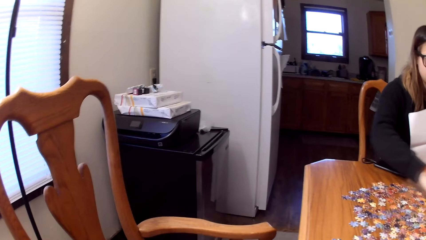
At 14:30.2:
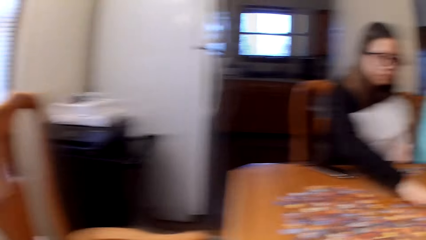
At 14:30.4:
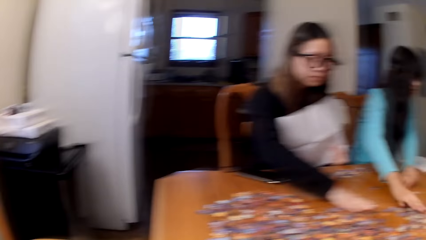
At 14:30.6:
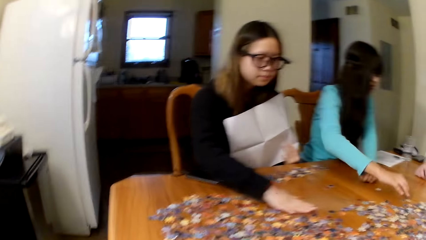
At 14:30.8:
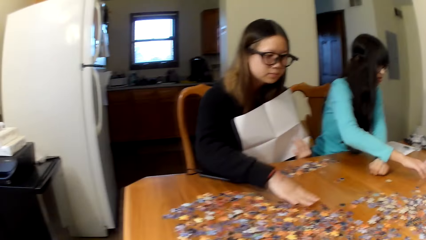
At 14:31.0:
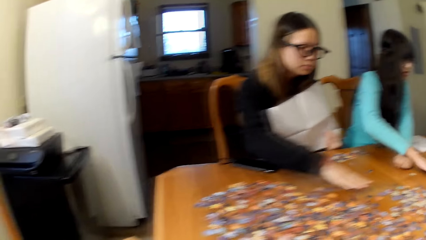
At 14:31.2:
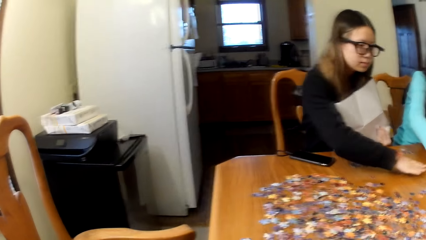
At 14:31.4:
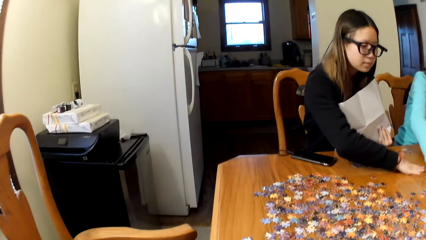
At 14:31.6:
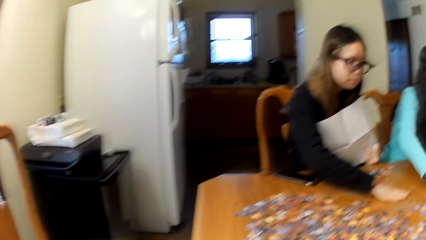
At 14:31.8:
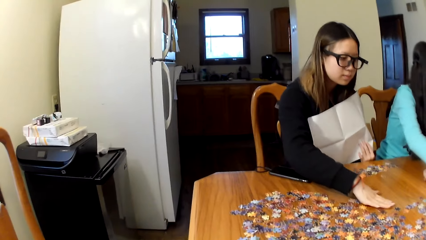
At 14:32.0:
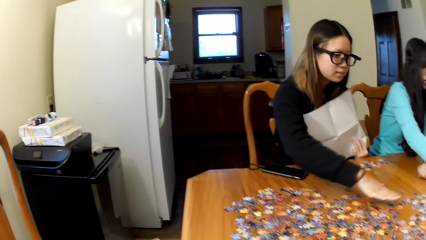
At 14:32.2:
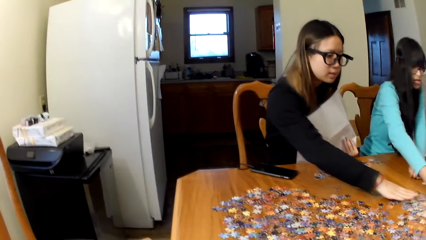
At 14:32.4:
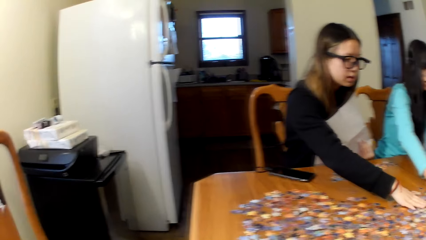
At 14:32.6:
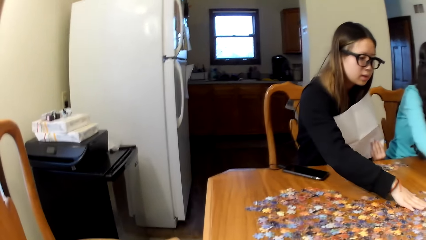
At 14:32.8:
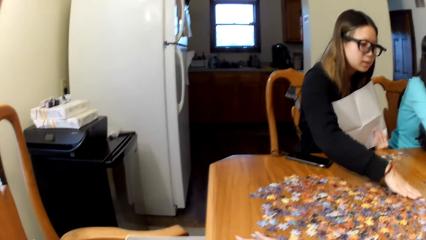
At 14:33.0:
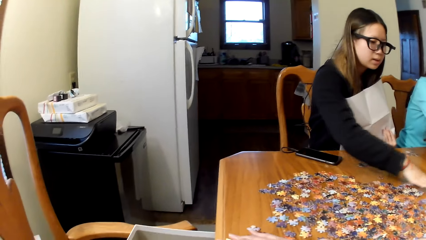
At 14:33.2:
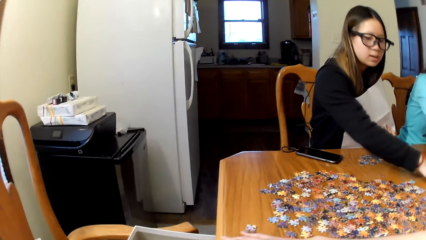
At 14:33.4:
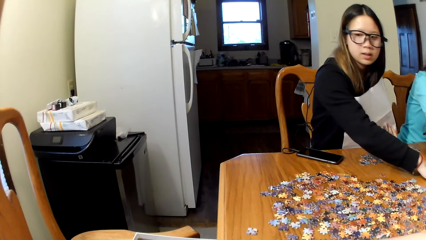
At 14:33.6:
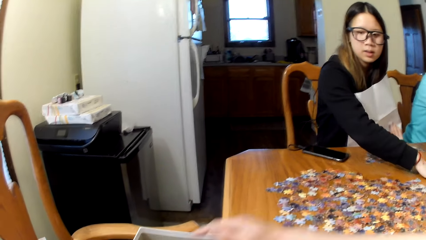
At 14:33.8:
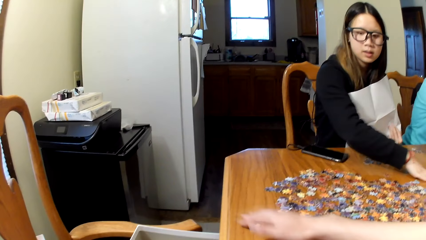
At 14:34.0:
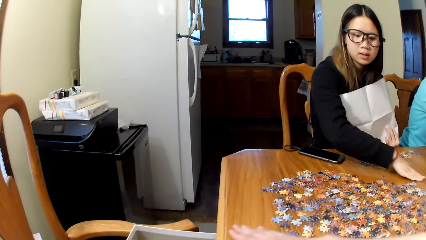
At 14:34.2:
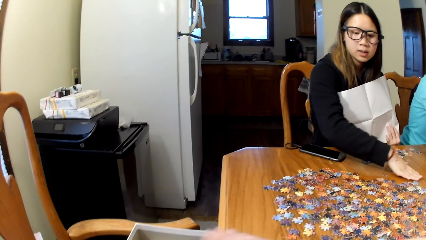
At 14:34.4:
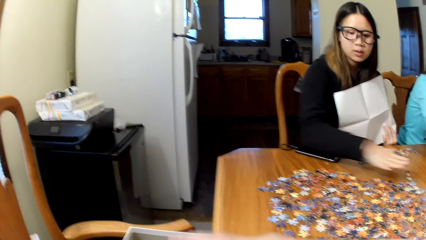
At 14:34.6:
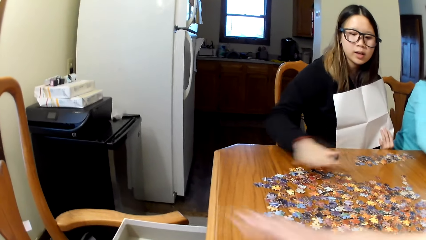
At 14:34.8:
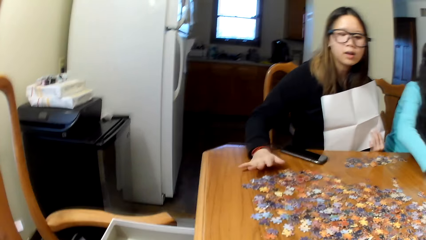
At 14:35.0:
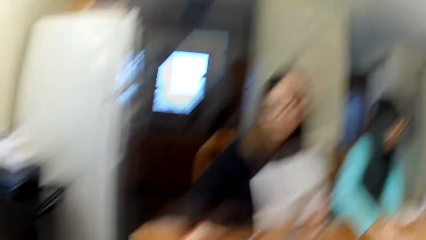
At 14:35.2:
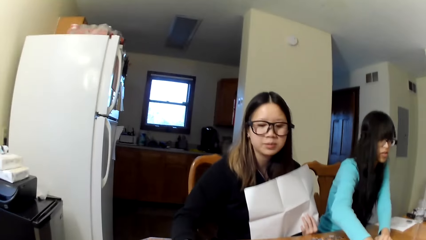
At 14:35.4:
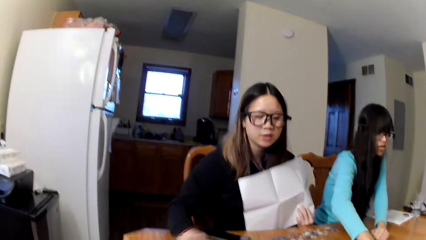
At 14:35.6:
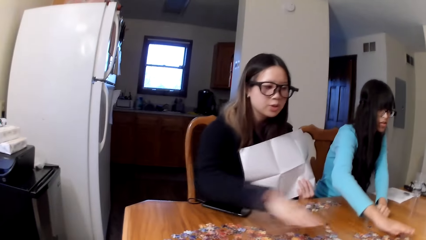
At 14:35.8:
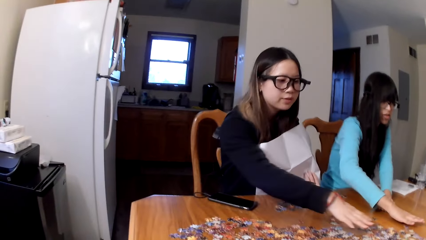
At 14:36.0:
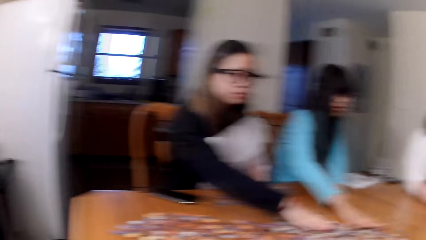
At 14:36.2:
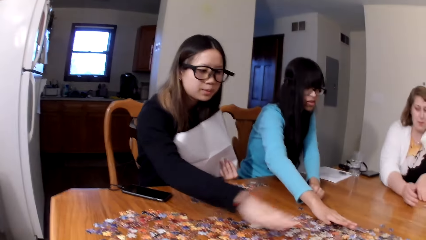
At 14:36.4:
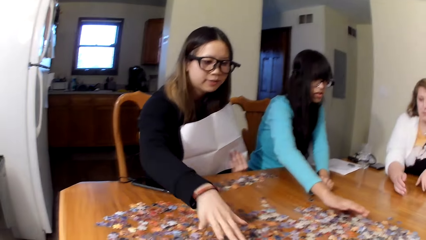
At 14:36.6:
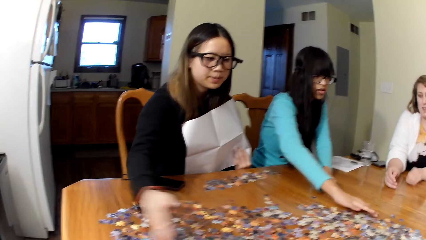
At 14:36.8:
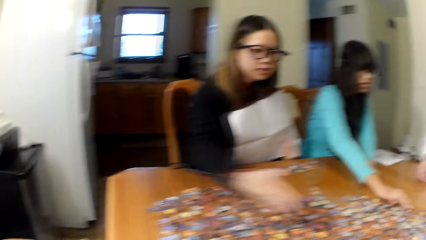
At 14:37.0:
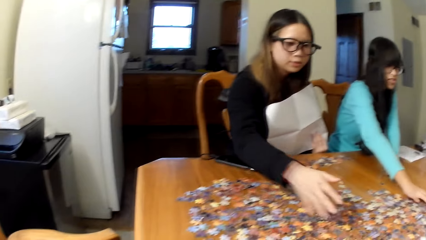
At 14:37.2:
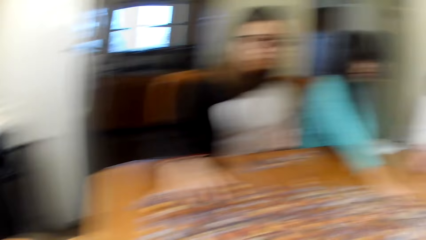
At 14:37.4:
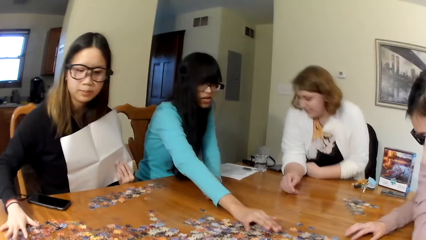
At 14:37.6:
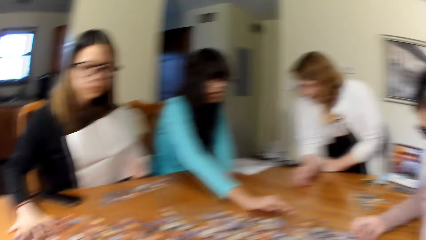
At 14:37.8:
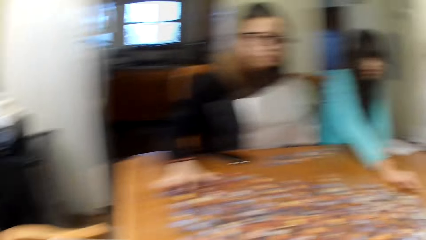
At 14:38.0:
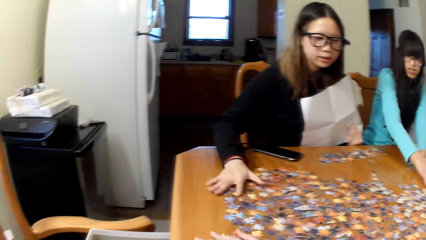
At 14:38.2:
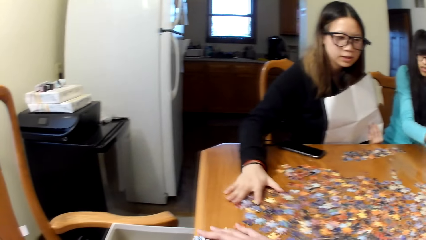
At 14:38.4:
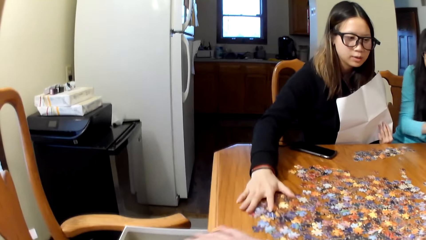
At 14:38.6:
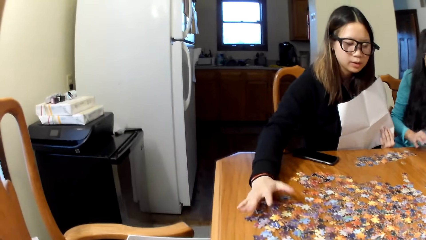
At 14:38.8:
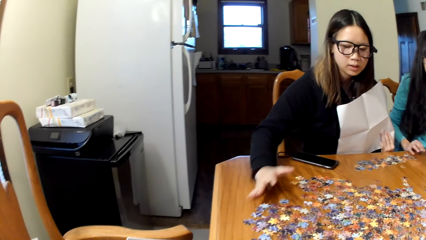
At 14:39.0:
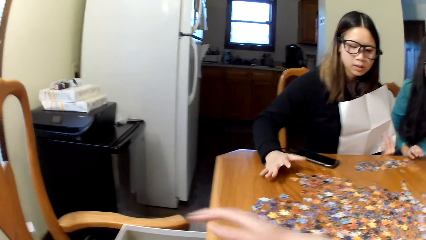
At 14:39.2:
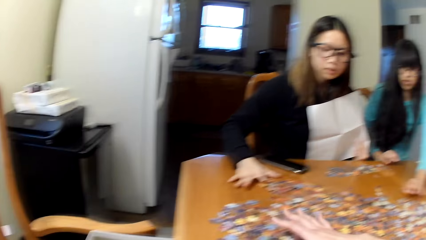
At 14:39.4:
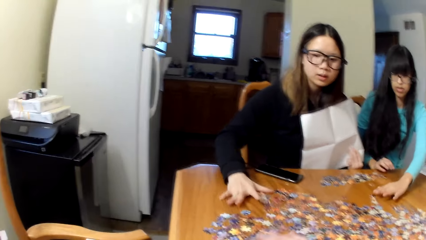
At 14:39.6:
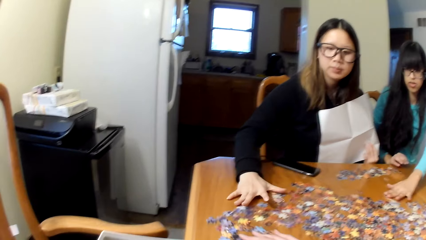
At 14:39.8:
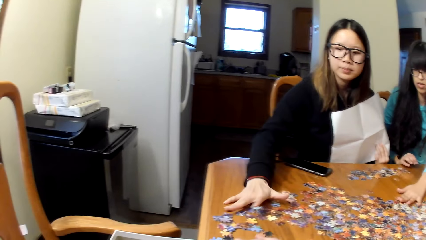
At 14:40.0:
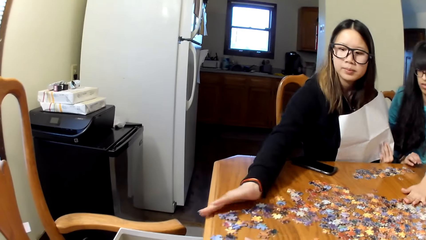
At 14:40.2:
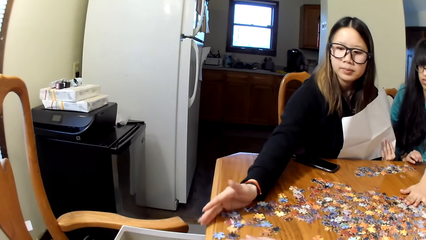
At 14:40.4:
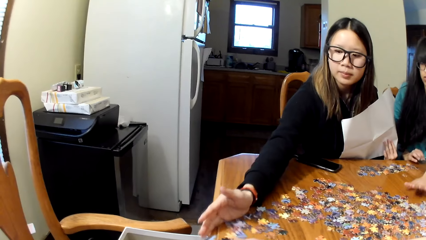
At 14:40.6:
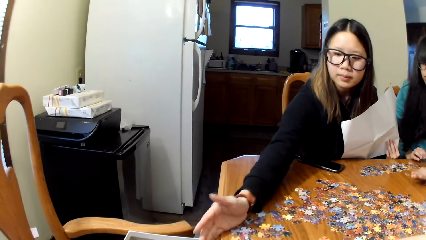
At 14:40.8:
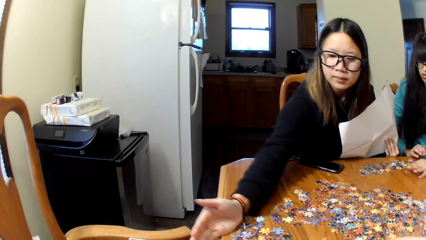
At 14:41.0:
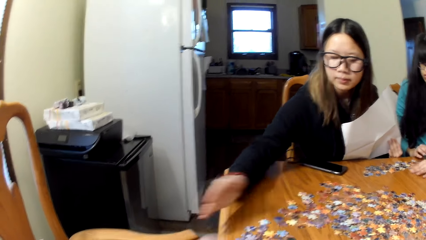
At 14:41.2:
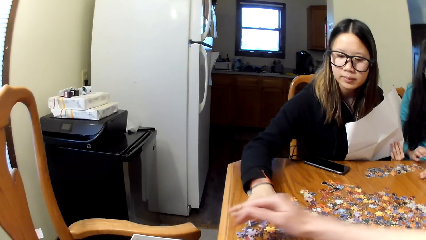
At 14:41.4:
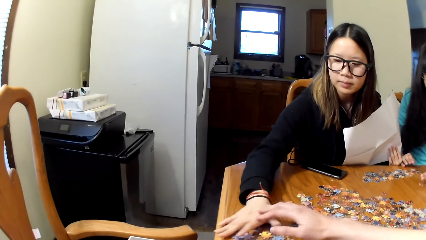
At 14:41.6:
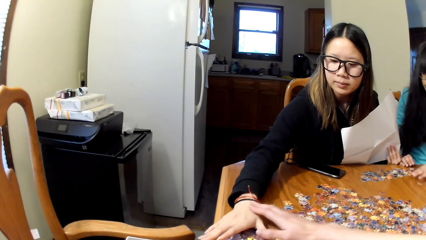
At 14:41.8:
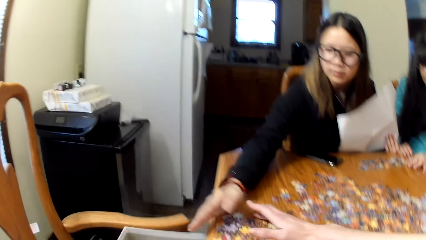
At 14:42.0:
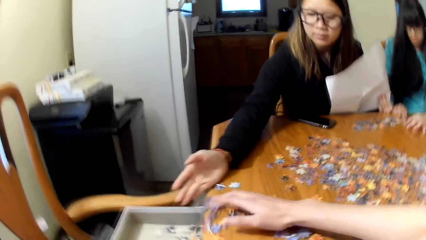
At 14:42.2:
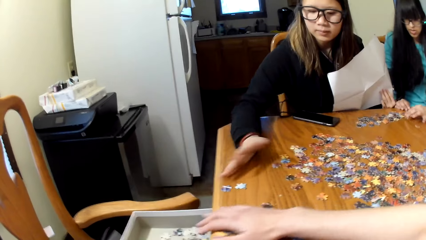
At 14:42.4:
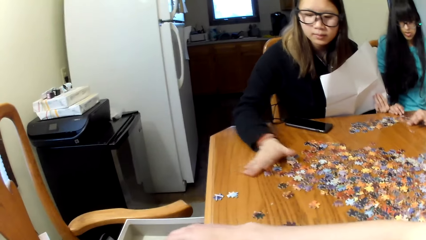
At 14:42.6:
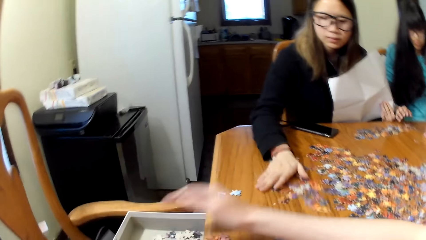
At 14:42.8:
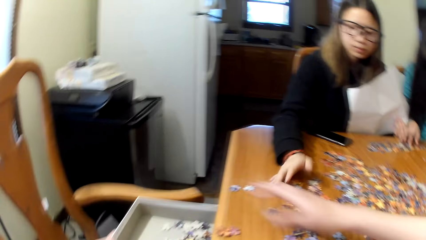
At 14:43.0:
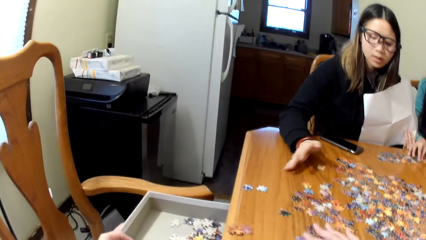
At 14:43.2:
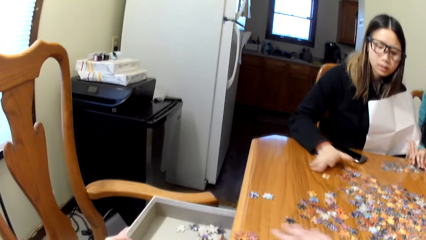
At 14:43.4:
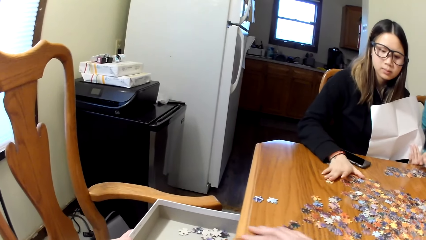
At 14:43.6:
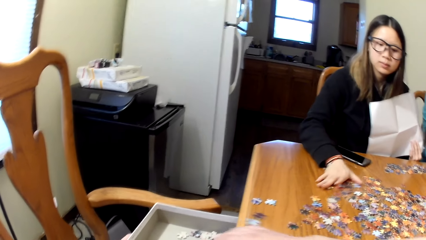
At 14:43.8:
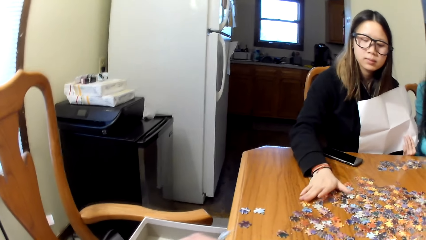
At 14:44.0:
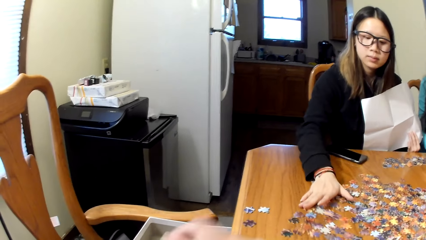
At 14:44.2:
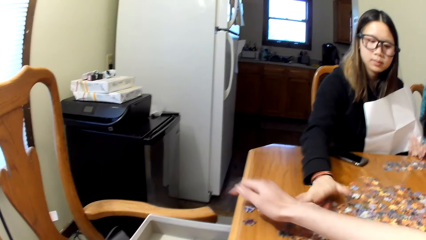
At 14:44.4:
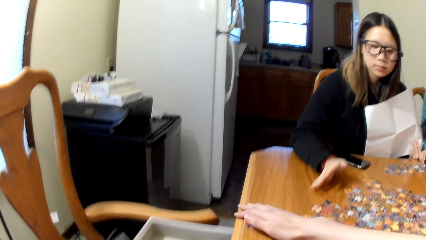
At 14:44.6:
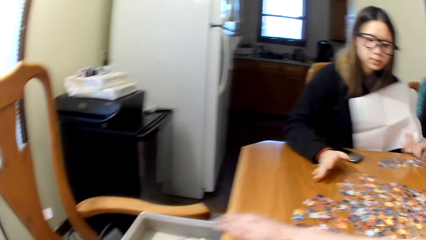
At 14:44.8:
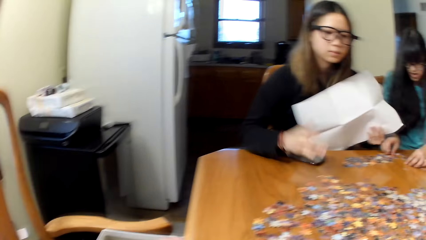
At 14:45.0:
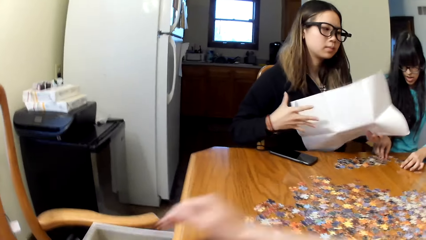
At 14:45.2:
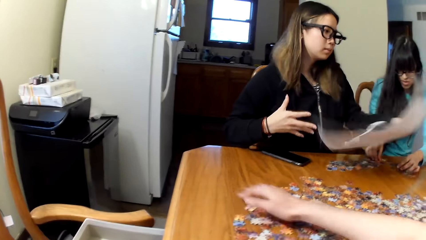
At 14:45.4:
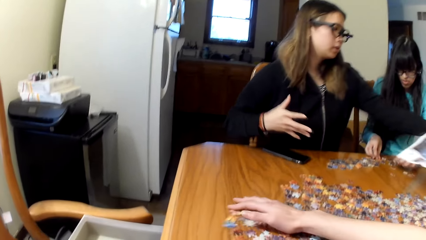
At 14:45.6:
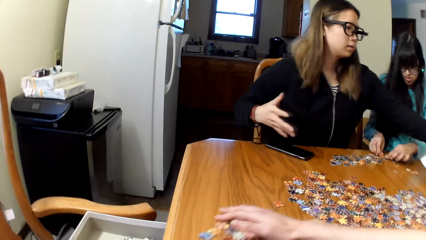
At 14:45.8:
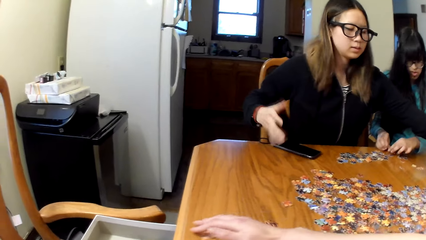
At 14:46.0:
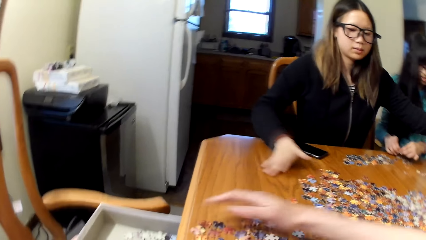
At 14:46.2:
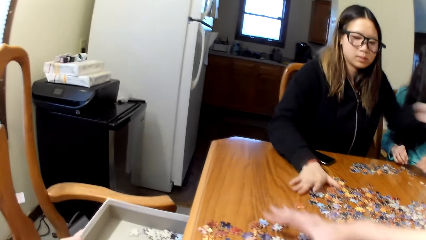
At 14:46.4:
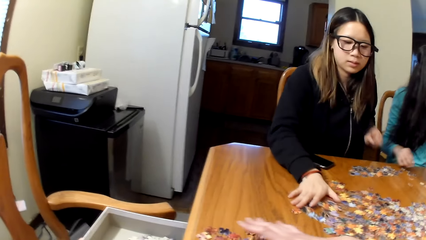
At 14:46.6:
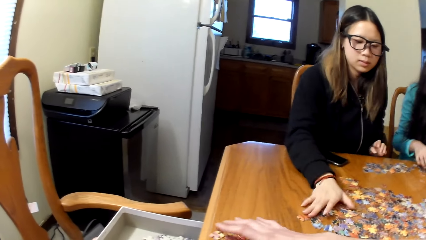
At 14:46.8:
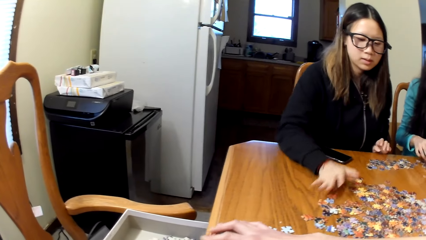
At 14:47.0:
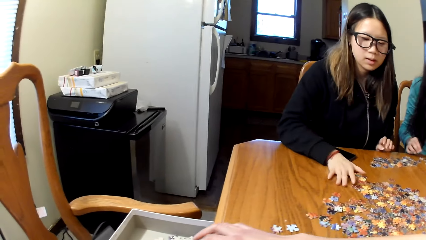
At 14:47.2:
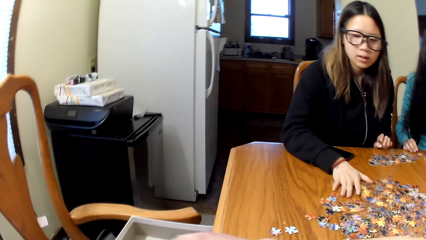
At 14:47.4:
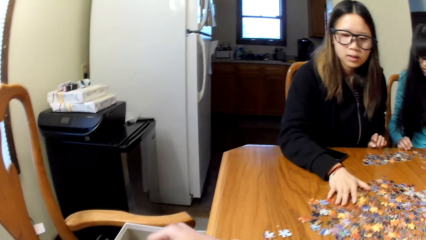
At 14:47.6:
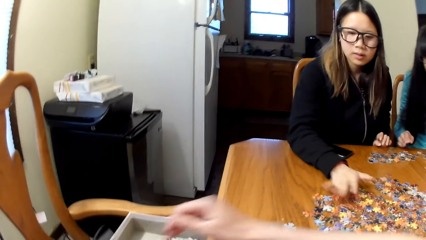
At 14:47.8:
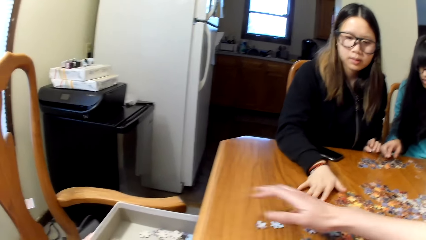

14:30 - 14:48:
A lady pushes the pieces of paper. The camera wearer puts the puzzle pieces in the box.
